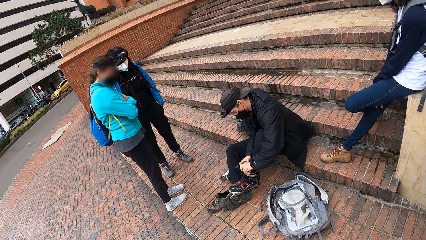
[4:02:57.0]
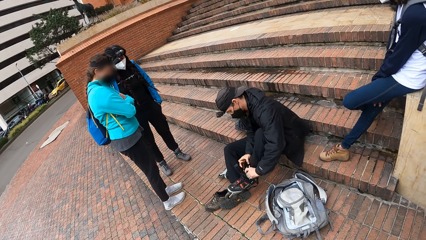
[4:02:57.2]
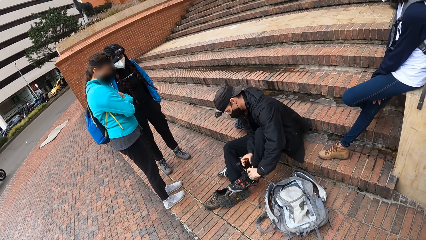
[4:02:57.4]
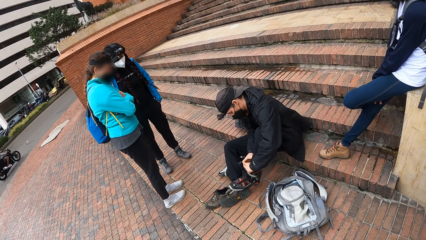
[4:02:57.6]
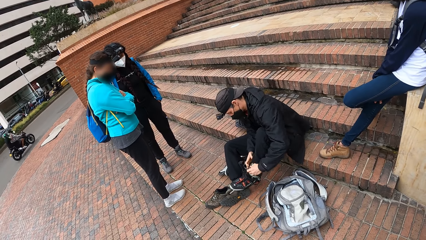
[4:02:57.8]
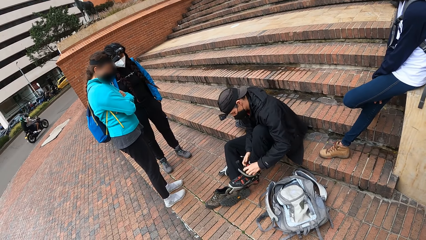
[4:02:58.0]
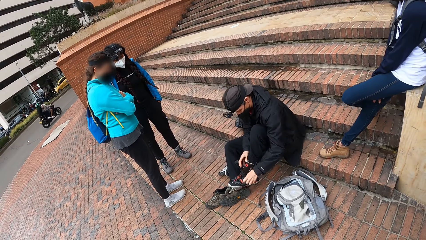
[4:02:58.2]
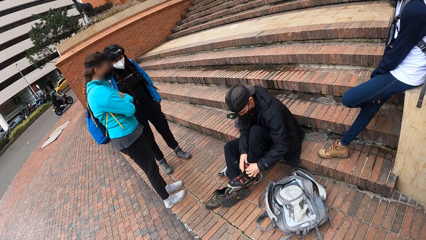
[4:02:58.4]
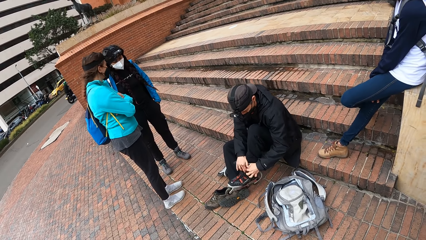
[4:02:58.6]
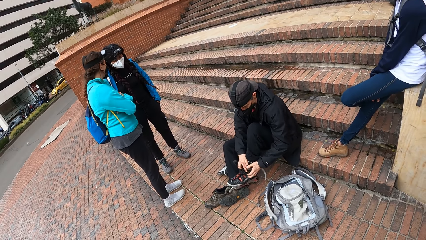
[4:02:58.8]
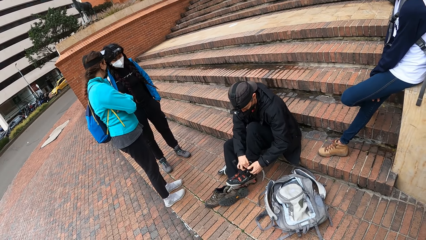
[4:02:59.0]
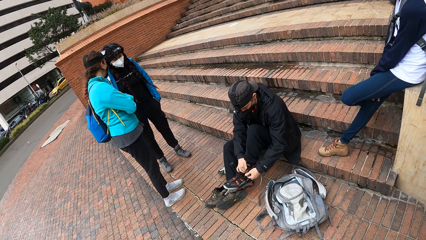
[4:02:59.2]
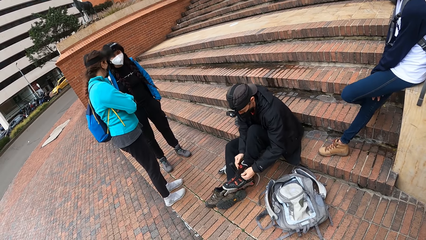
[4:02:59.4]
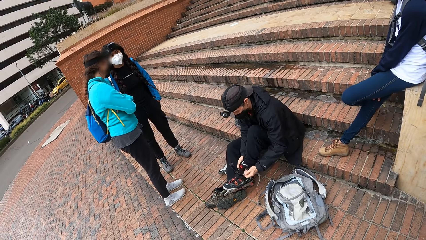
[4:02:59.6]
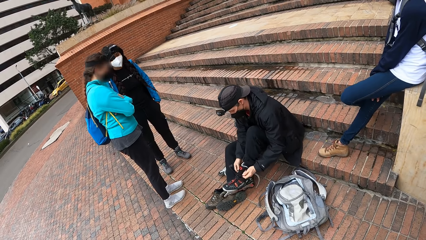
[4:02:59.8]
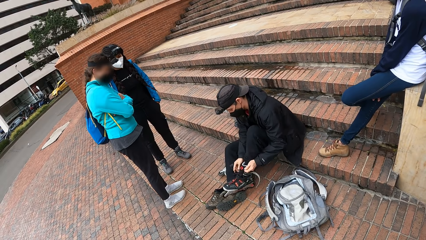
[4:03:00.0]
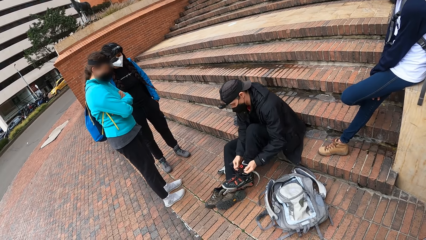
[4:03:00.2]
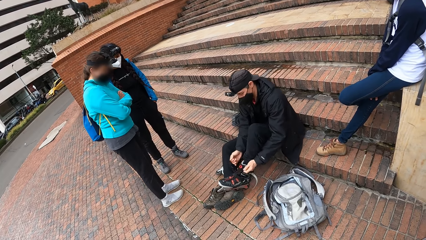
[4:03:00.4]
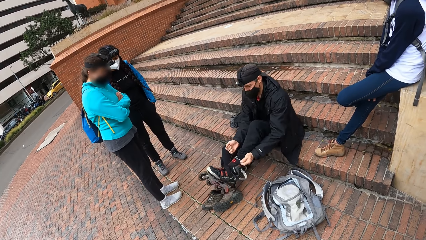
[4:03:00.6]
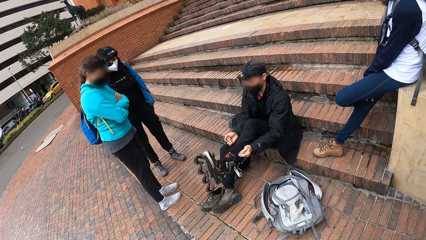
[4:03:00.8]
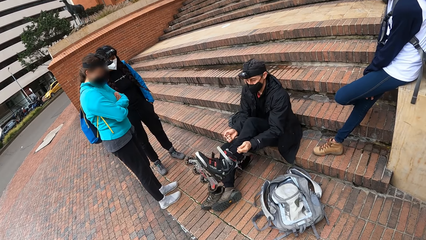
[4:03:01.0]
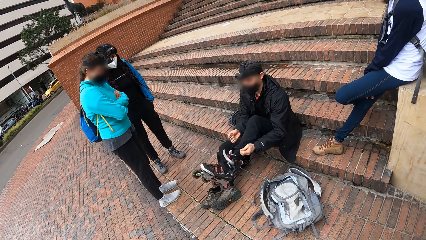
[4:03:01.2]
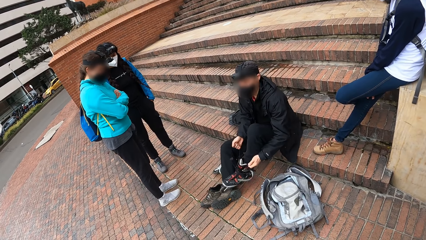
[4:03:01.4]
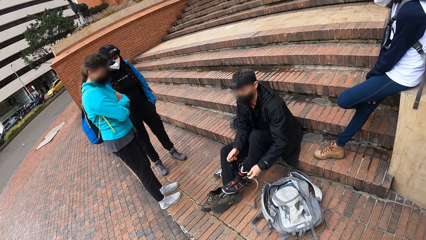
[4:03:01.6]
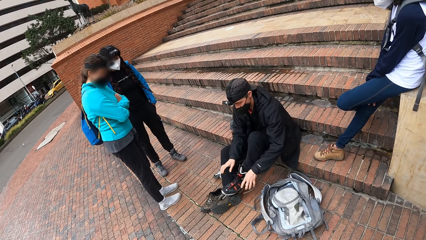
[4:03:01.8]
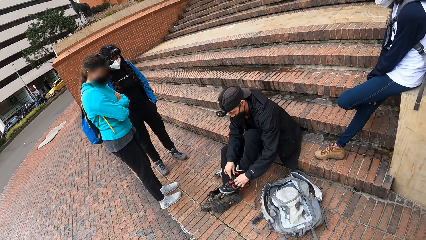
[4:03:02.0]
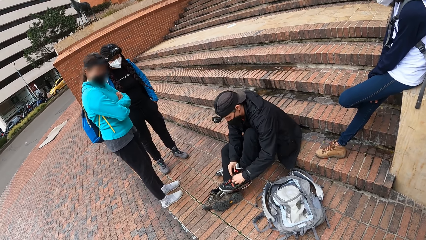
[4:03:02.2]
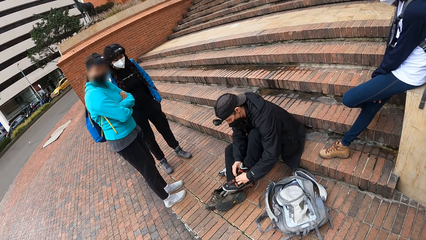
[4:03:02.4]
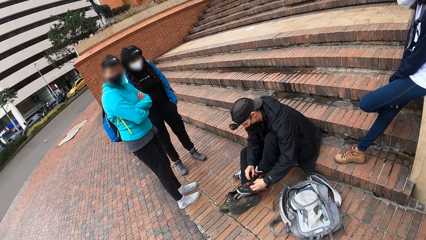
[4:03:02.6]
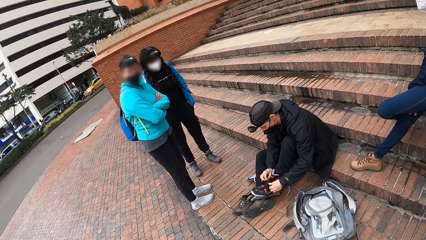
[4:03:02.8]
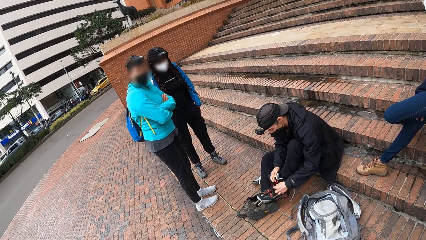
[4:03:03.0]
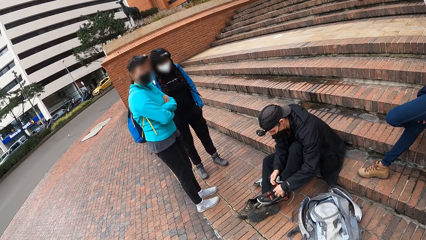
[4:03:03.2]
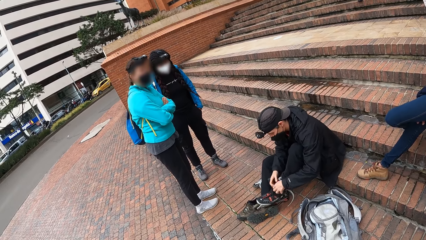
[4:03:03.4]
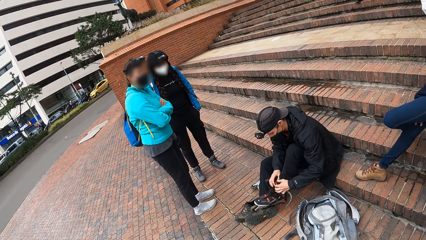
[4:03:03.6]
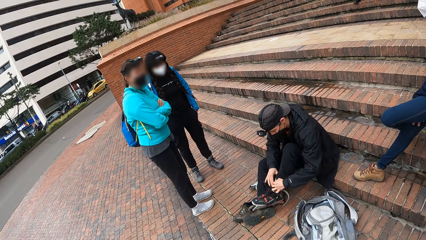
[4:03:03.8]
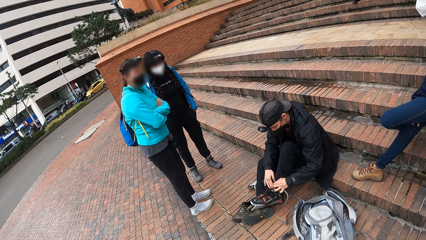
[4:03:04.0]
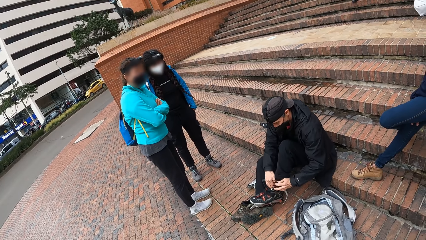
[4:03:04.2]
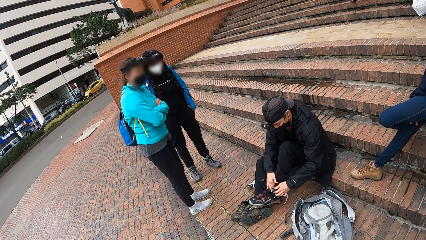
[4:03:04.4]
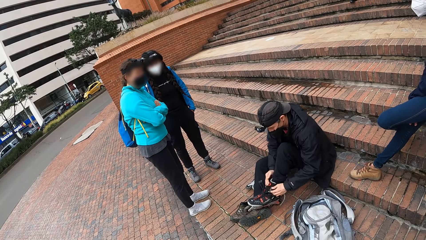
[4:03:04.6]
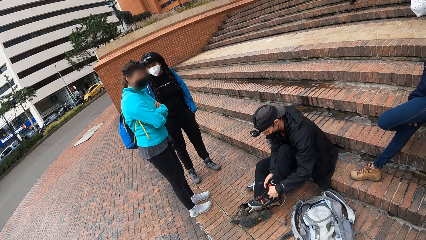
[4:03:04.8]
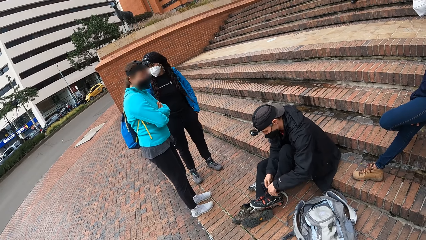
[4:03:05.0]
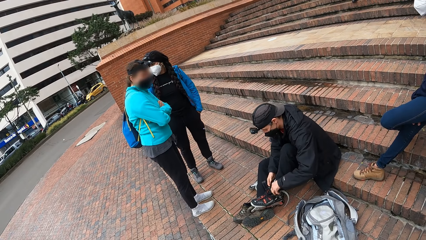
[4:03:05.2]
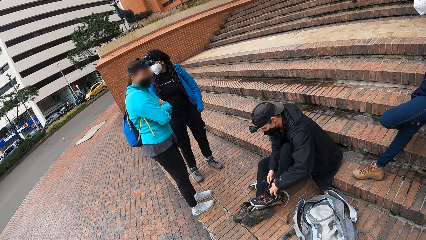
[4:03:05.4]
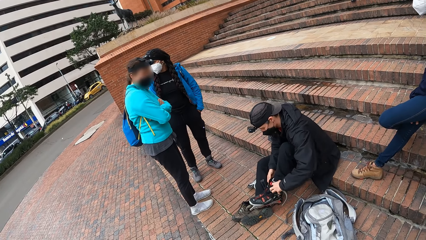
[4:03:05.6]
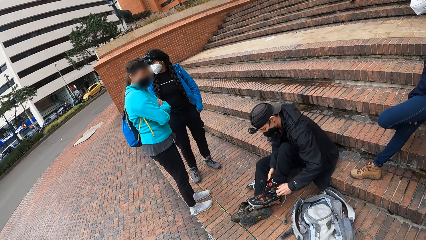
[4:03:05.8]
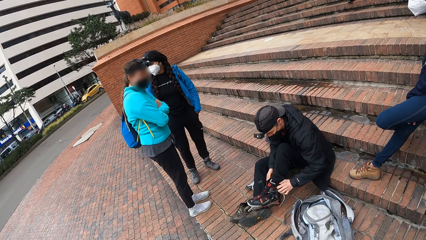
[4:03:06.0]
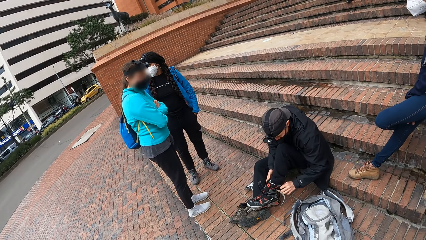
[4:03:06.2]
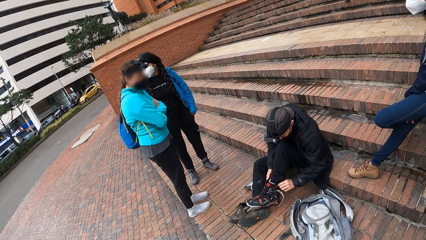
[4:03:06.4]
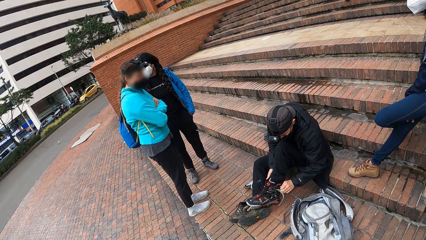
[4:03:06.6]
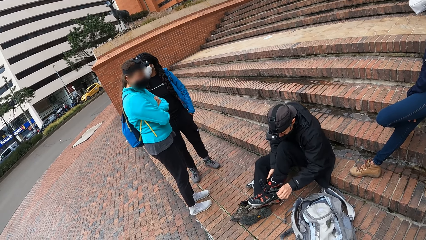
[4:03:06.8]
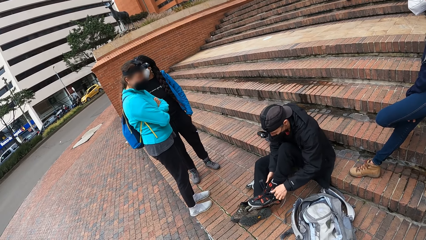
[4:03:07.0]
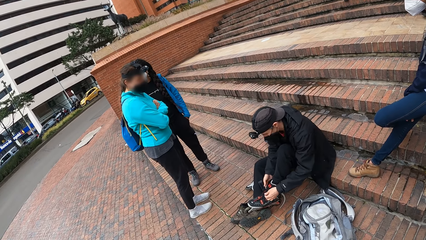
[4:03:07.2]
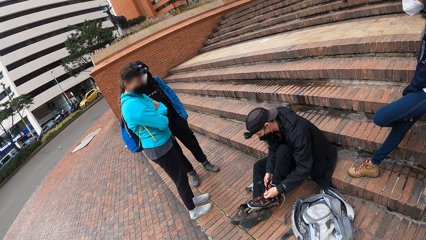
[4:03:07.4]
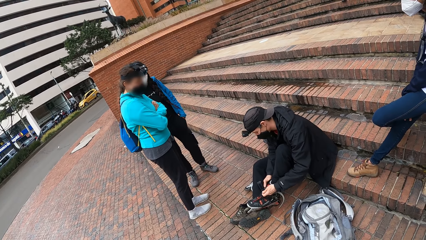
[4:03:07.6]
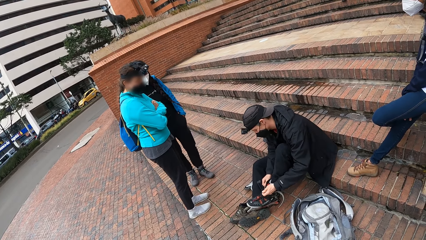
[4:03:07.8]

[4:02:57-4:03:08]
The man ties the skating shoe's lace with his hands.

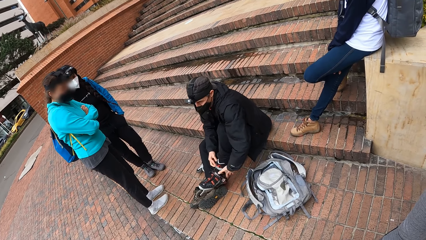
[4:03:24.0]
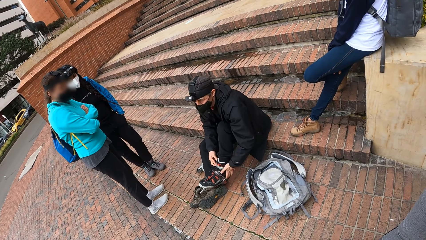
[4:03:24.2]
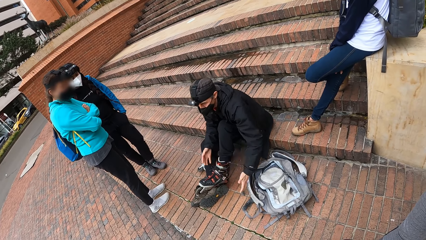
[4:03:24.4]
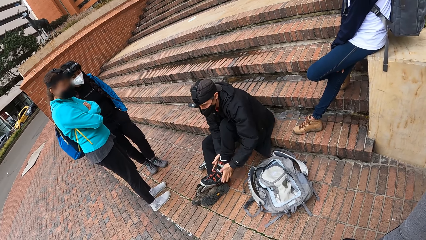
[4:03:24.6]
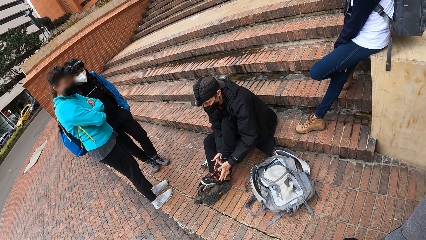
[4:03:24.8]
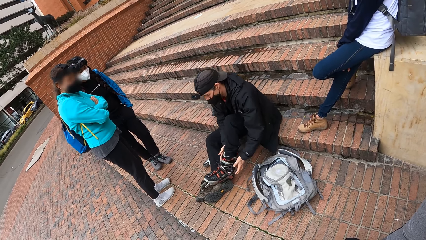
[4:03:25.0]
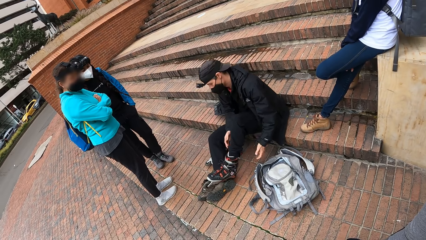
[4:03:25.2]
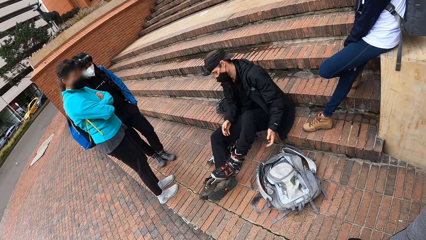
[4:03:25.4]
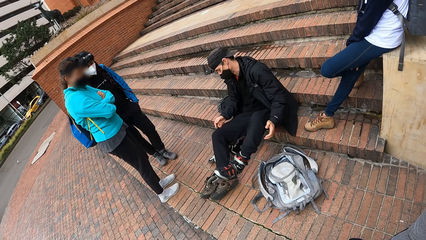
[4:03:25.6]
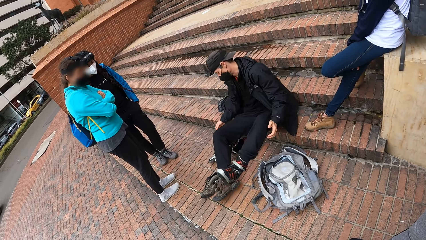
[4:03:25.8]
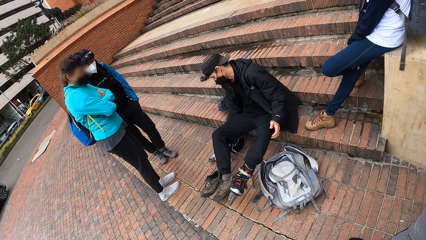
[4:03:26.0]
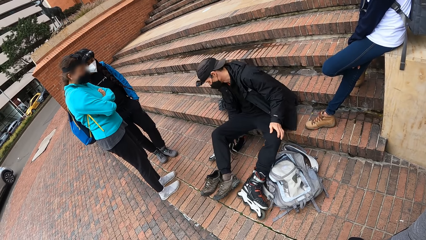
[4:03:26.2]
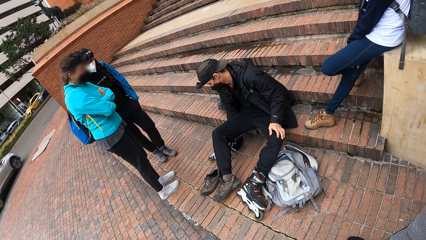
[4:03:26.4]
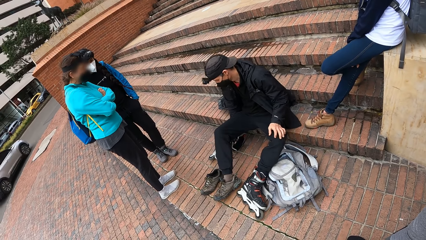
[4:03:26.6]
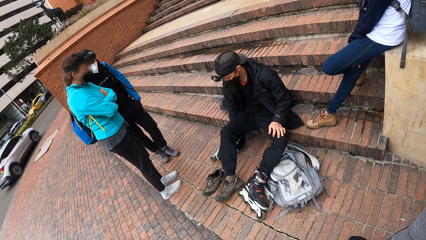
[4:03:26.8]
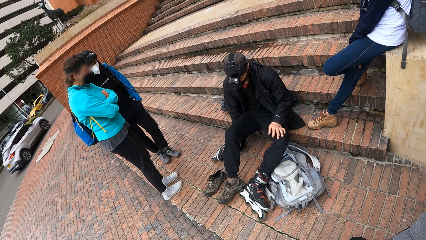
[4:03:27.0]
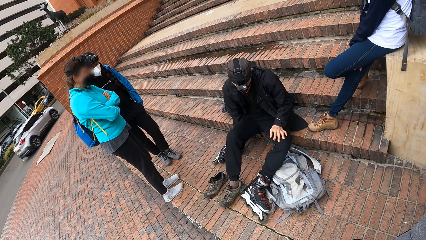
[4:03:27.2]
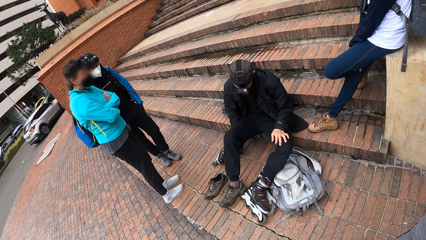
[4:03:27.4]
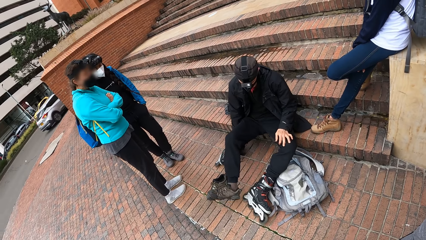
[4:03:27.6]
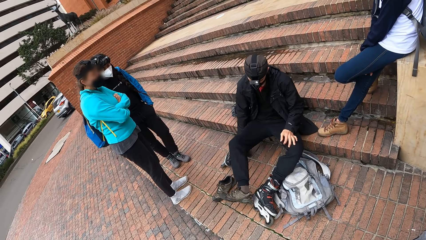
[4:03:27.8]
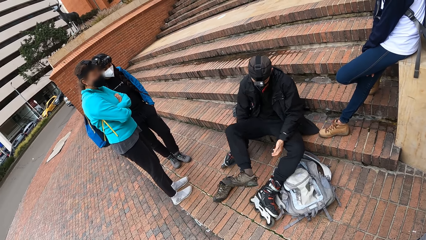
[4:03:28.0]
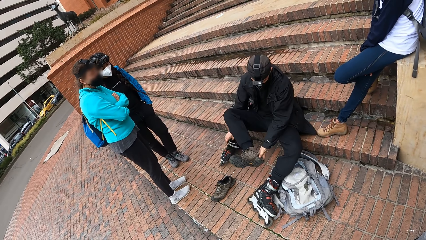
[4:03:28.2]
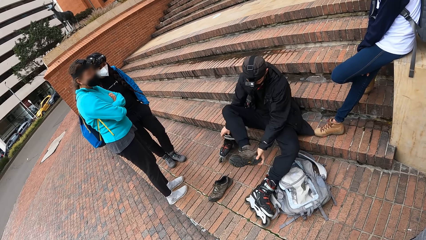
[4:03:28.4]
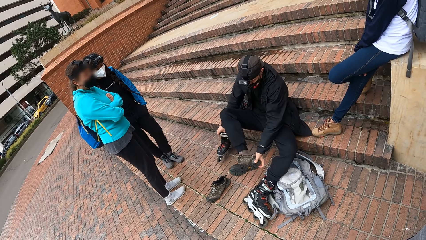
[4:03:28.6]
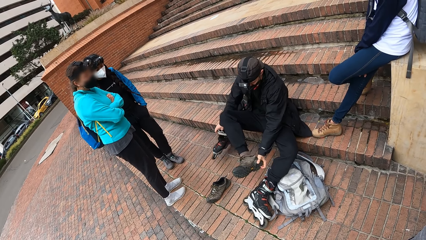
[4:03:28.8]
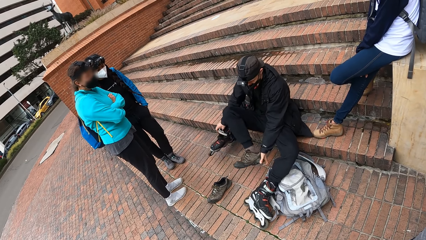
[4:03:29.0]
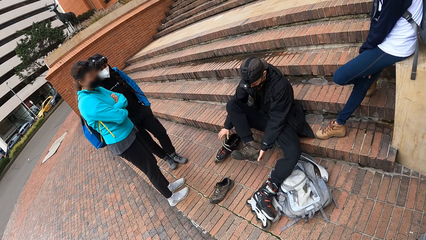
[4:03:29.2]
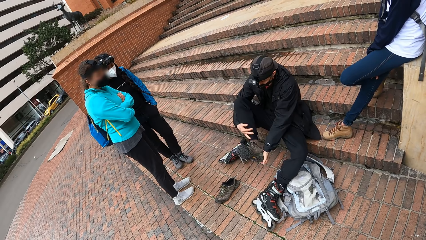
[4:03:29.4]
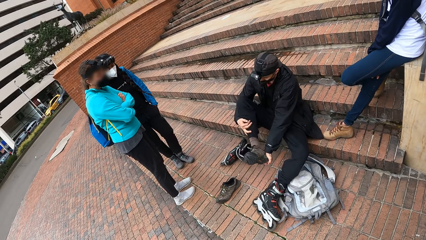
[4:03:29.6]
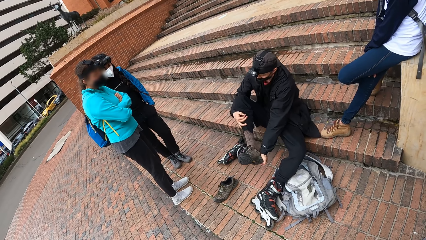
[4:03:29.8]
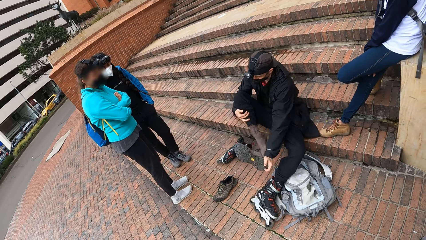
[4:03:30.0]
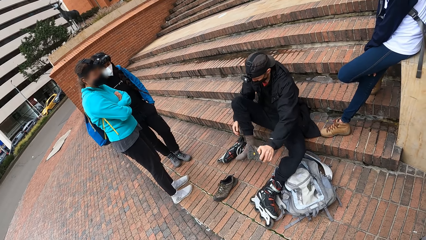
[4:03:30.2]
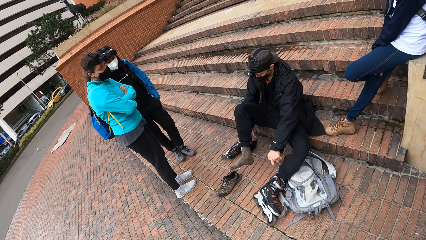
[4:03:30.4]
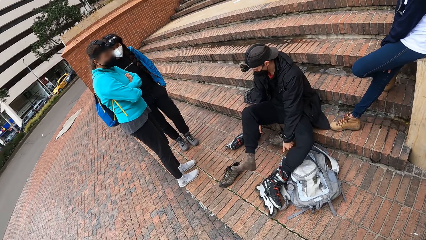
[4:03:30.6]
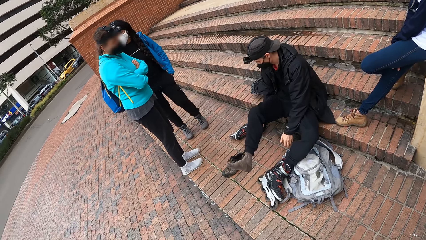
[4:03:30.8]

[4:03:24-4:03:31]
A man raises his left leg. He hits his left leg on the floor. He hits his right leg on the floor. He pulls a shoe with his left hand. He pulls his leg with his right hand. He removes the shoe from his right leg.
